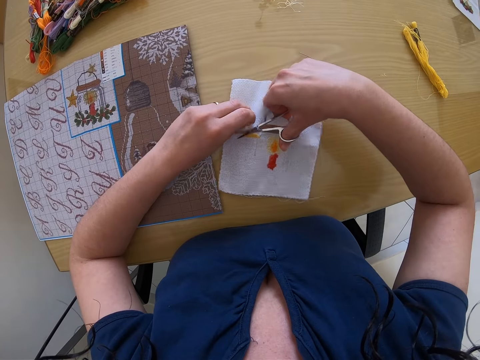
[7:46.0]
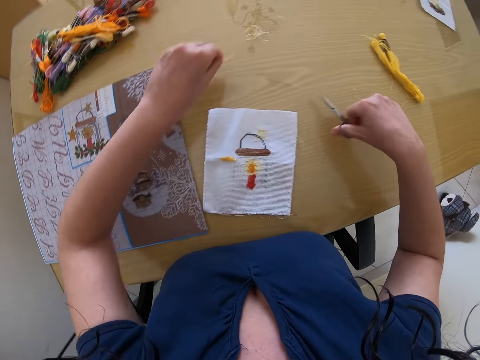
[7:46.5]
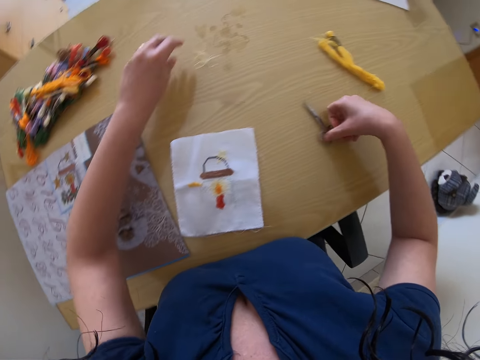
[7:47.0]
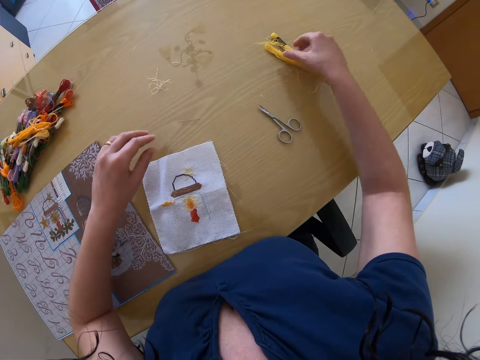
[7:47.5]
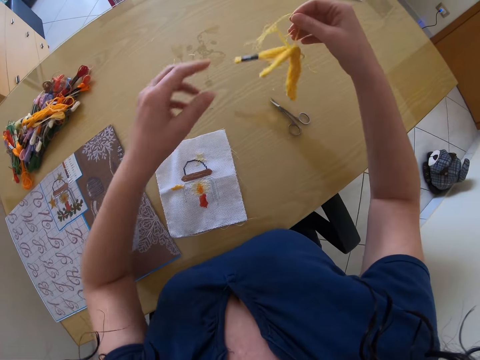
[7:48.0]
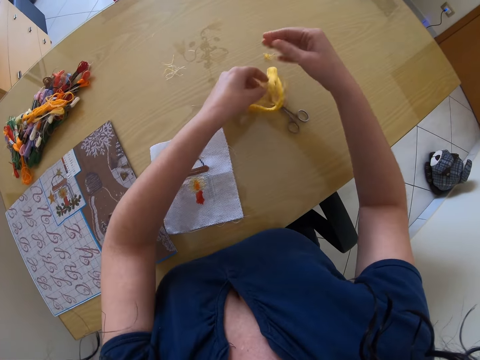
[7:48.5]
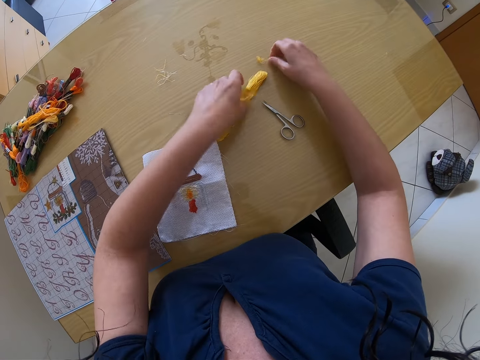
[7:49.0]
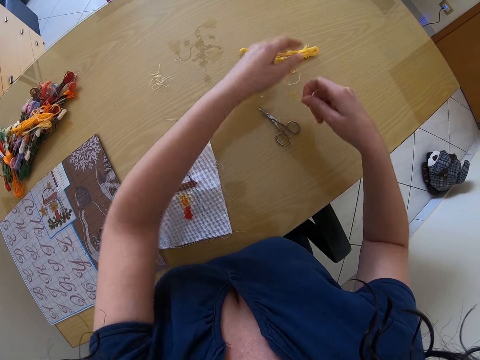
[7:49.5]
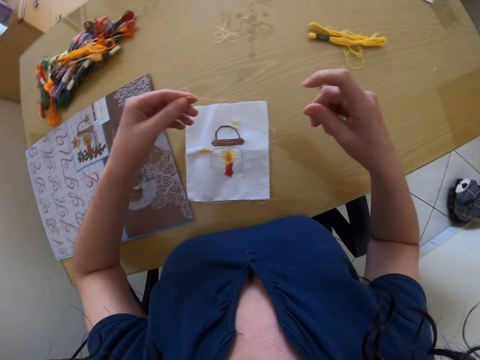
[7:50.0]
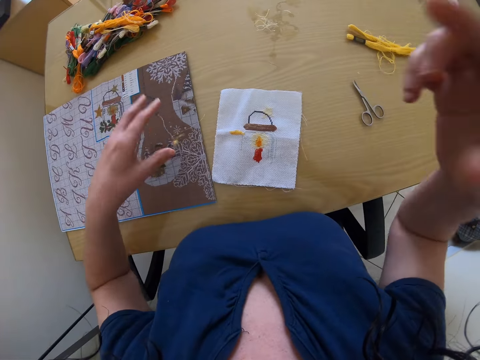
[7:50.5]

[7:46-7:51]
The camera wearer drops the scissors in her right hand on the workbench. She drops the thread cut from the napkin in her left hand on the workbench. She picks up a roll of thread on the workbench with her right hand. She passes the roll of thread from her right hand to her left hand. She pulls a thread from the roll of thread in her left hand with her right hand. She drops the roll of thread in her left hand on the workbench. She drops the thread in her right hand on the workbench. She picks up the thread on the workbench with her right hand. She moves the roll of thread on the workbench forward with her left hand. She straightens the thread with both hands. She drops the thread in both hands on the workbench. She raises both hands to her face.
